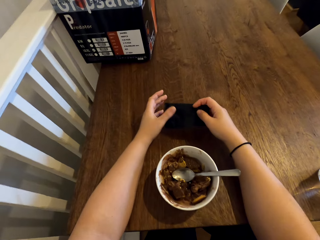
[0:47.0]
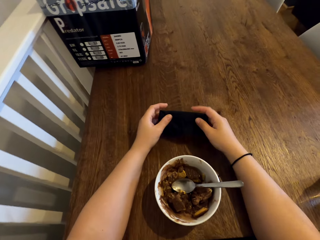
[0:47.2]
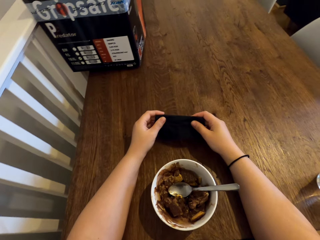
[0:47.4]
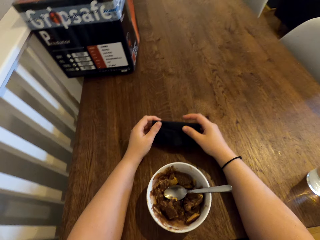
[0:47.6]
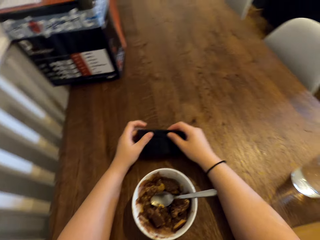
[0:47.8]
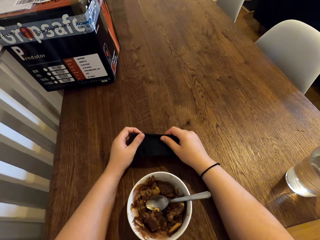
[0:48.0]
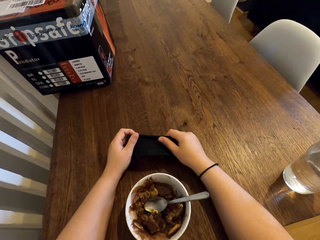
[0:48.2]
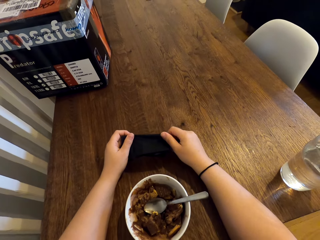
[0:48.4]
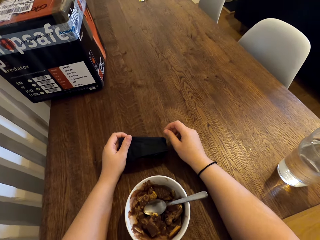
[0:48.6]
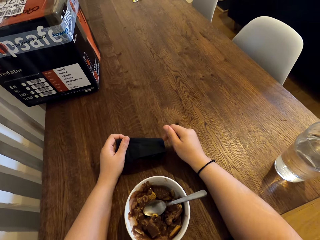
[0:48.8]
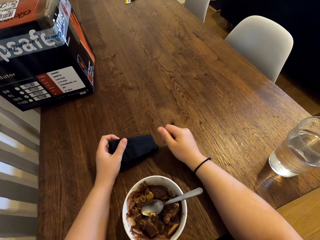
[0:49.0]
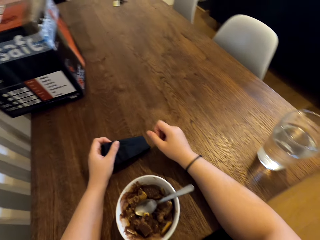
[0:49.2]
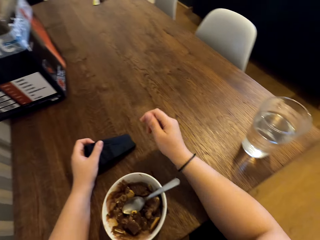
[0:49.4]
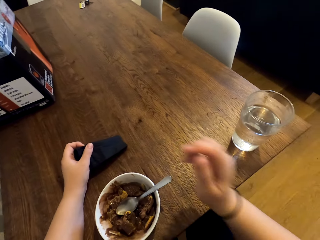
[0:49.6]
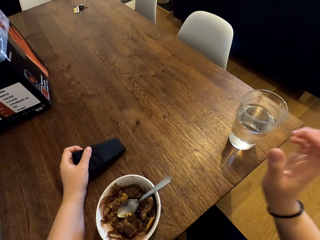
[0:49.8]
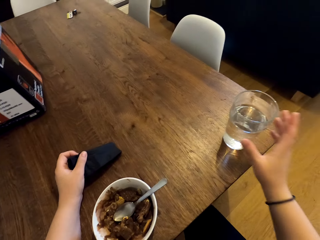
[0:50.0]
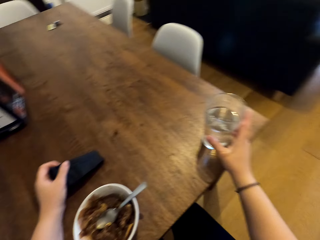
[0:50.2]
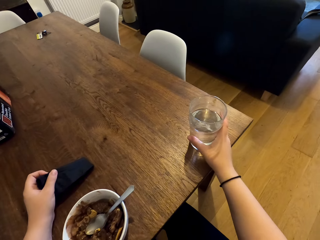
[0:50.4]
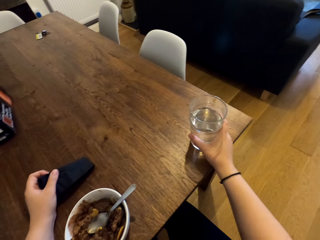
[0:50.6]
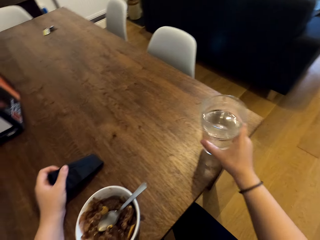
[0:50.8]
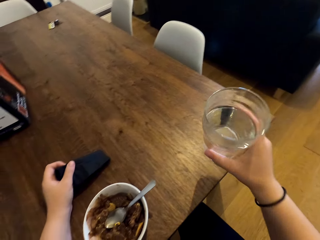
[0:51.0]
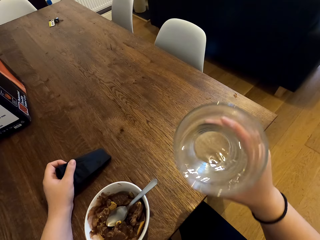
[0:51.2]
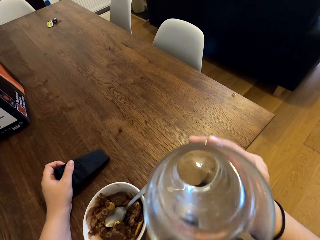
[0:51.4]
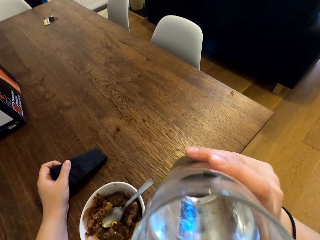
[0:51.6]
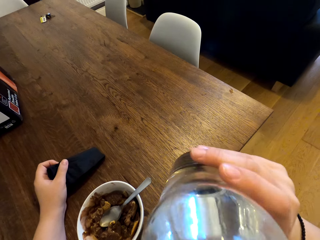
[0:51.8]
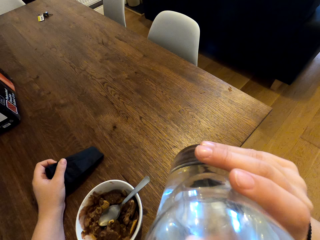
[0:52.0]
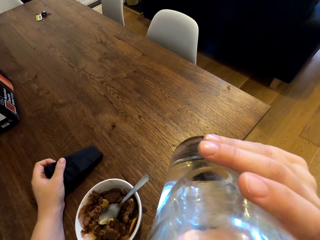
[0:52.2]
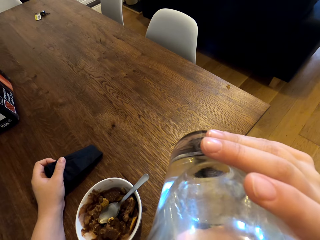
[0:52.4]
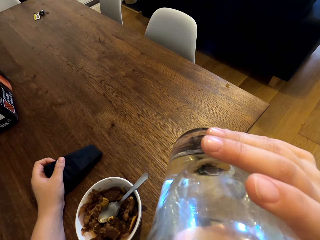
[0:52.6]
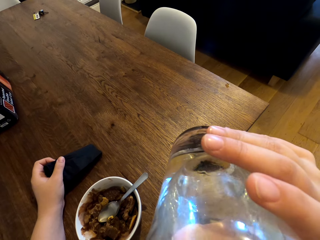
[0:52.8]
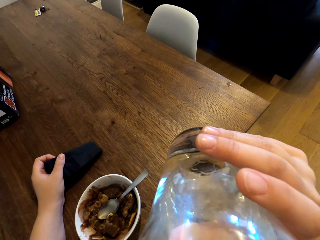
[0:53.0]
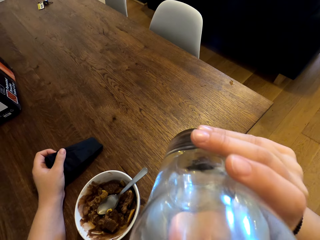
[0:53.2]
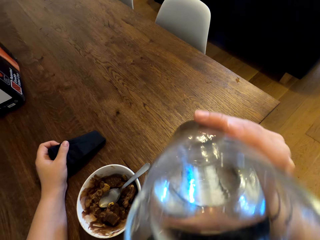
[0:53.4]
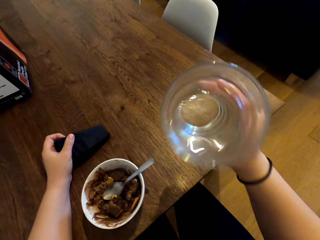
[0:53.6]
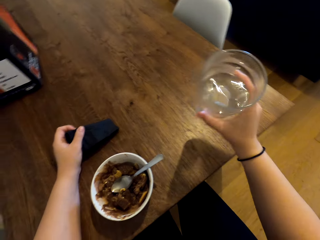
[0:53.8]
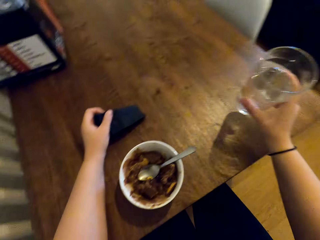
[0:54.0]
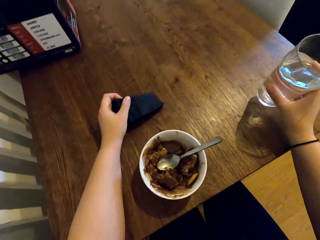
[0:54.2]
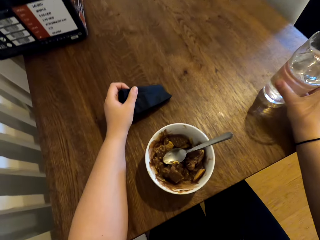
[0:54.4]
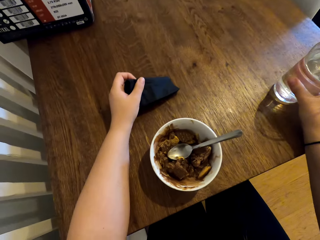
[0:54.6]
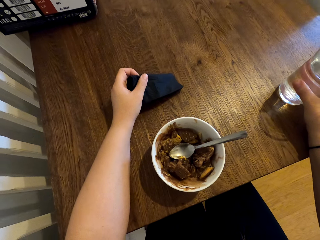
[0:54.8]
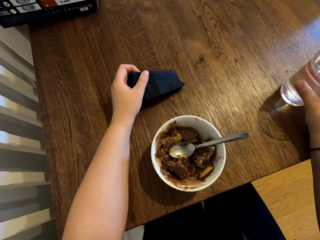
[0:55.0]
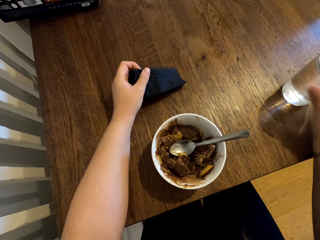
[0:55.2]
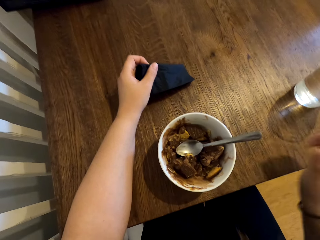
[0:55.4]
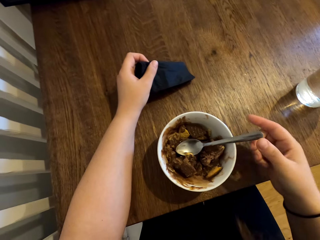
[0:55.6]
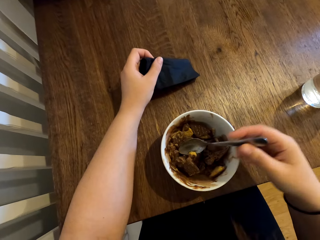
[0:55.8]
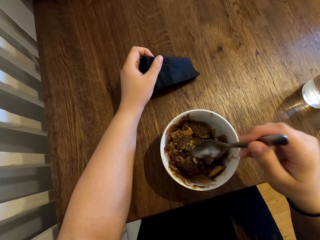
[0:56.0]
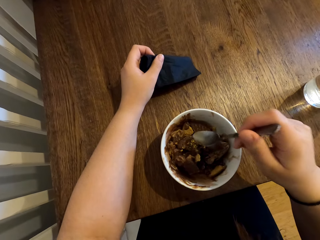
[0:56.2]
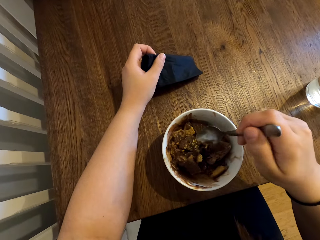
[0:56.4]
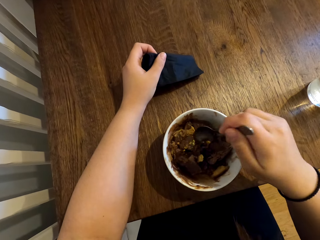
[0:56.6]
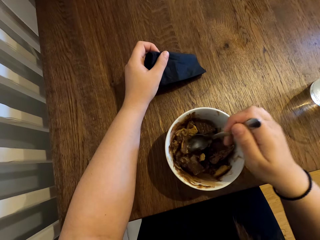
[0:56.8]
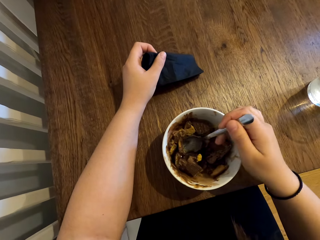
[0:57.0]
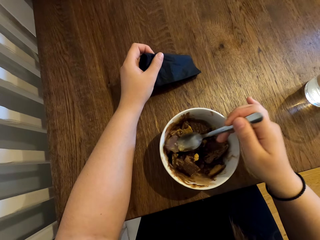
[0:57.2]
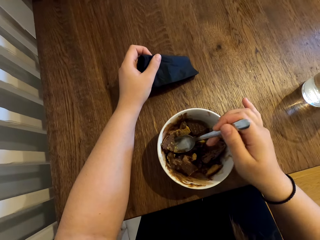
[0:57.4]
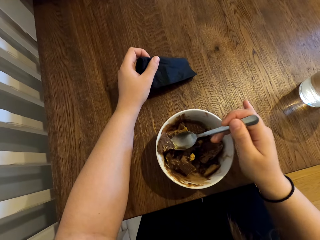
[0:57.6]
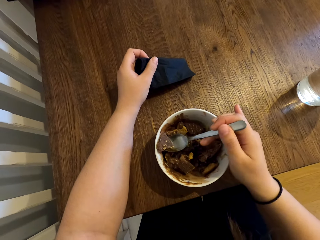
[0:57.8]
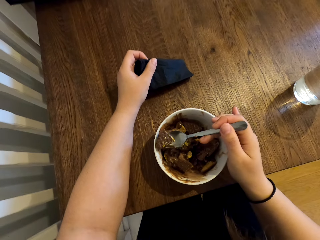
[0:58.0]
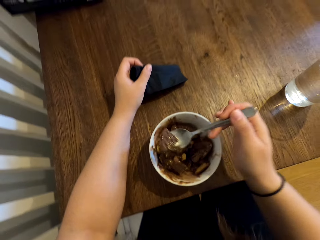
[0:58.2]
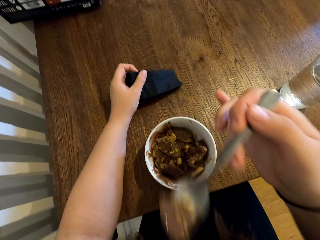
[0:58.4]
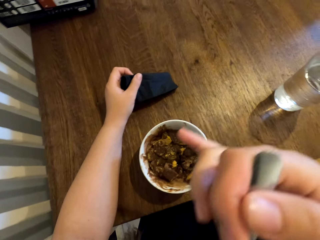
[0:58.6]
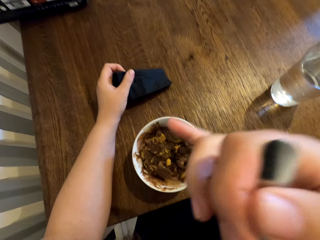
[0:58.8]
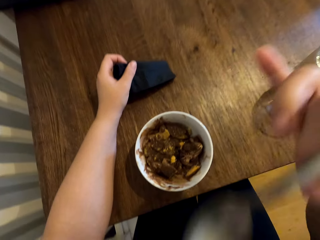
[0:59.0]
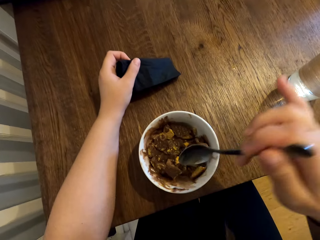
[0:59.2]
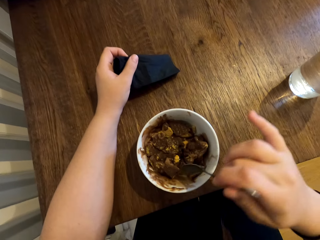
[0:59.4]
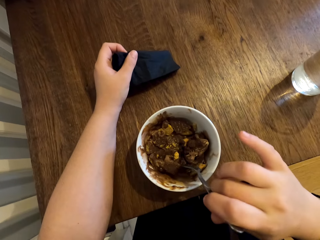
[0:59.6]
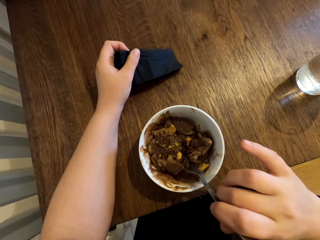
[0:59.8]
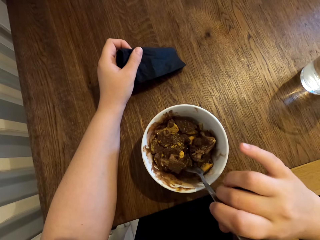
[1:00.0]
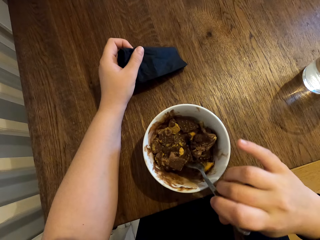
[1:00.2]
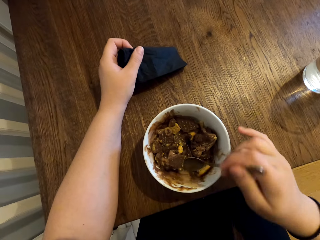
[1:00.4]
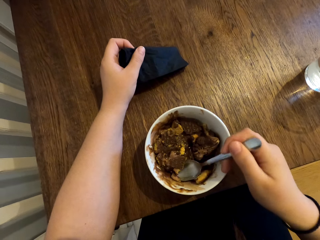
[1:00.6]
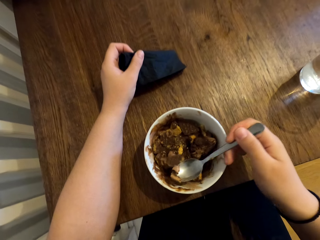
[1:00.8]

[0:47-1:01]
The camera wearer folds the napkin. She touches the napkin with her hands. She raises her right hand. She picks up a glass of water on the table. She drinks water from the glass. She places the glass on the table. She picks up the spoon. She scoops the ice-cream with the biscuits in the bowl with the spoon. She eats the ice-cream with the biscuits. She scoops the ice-cream in the bowl with the spoon.

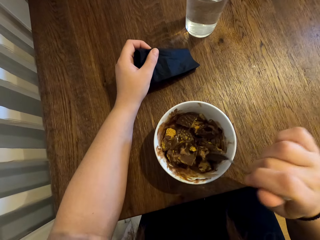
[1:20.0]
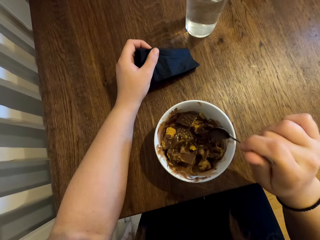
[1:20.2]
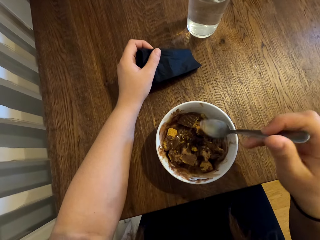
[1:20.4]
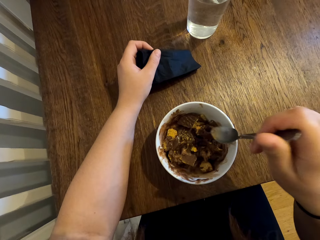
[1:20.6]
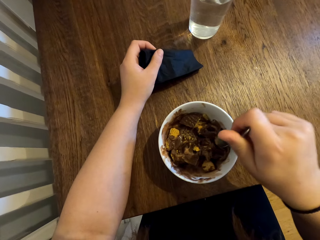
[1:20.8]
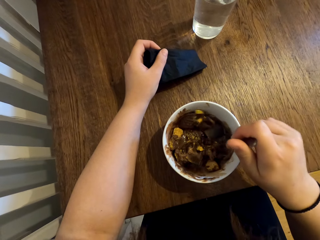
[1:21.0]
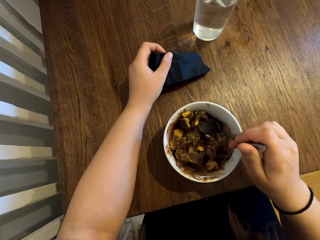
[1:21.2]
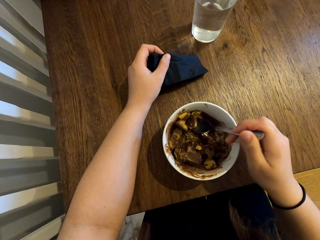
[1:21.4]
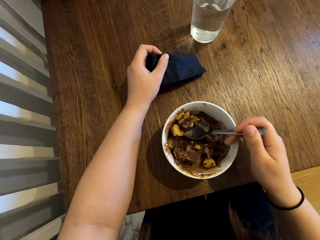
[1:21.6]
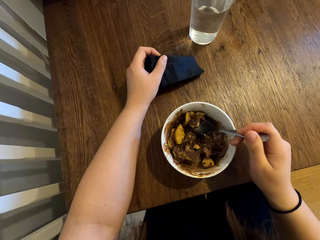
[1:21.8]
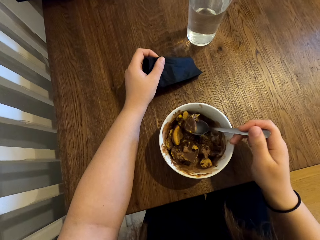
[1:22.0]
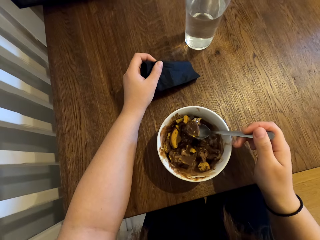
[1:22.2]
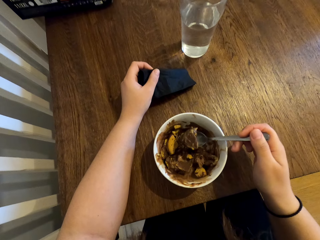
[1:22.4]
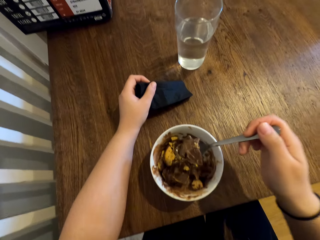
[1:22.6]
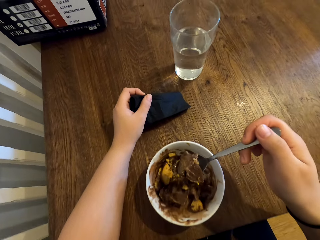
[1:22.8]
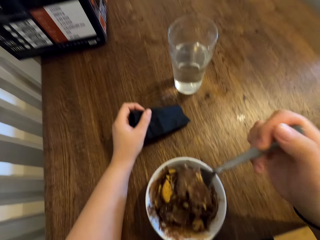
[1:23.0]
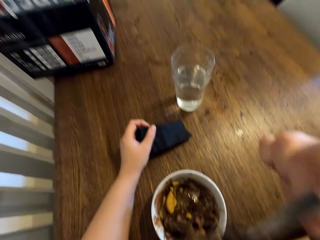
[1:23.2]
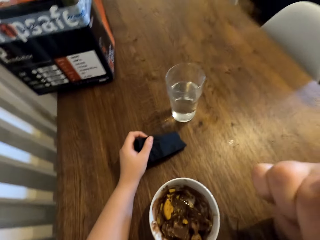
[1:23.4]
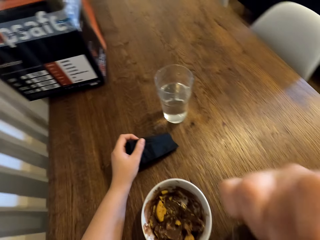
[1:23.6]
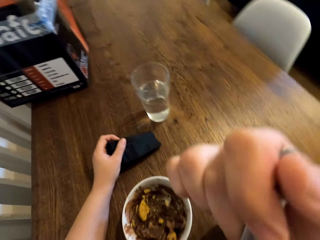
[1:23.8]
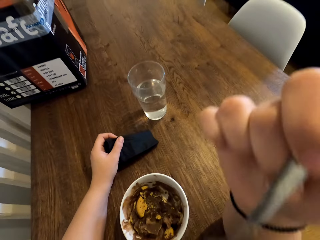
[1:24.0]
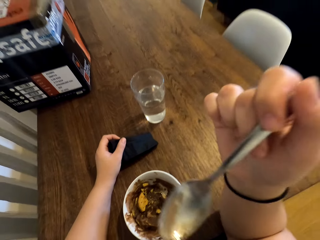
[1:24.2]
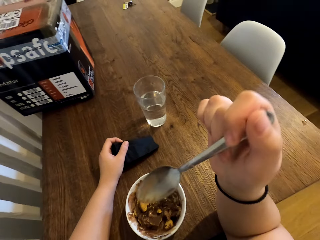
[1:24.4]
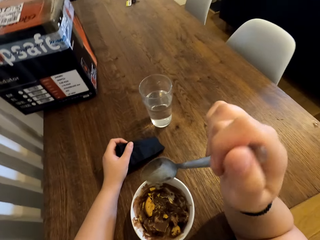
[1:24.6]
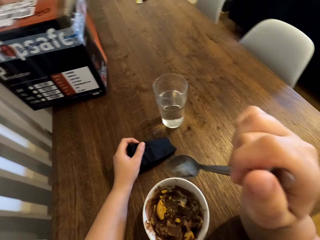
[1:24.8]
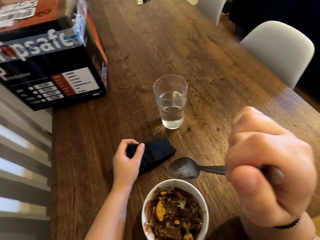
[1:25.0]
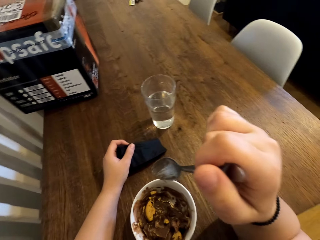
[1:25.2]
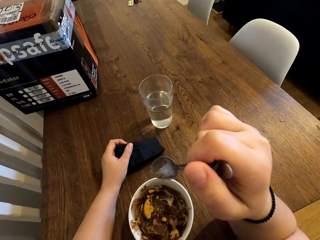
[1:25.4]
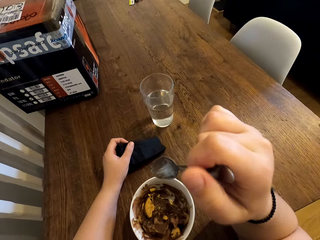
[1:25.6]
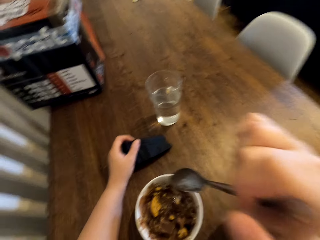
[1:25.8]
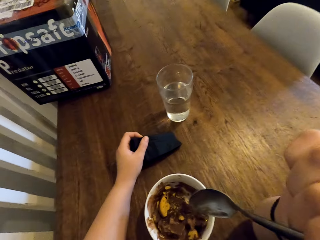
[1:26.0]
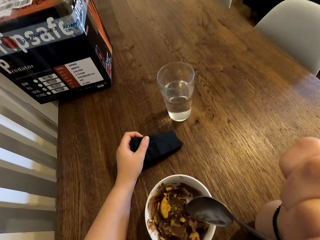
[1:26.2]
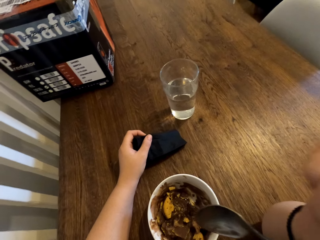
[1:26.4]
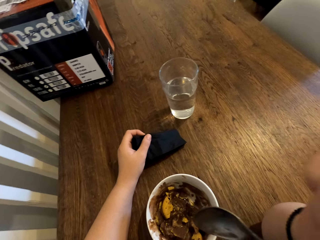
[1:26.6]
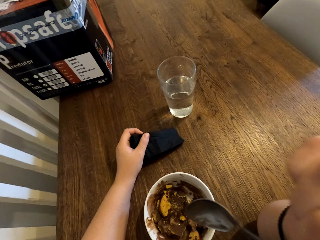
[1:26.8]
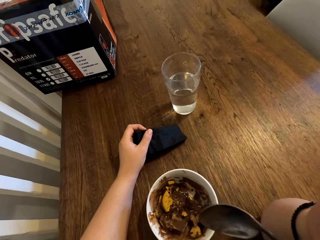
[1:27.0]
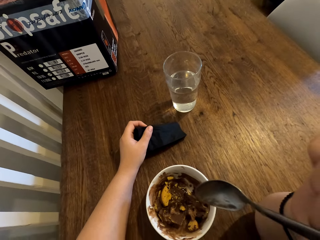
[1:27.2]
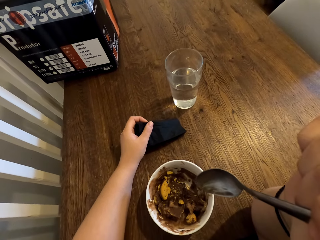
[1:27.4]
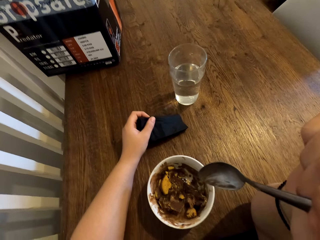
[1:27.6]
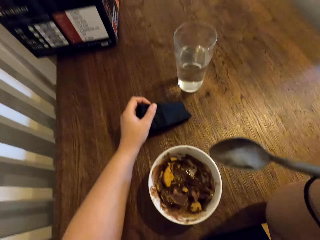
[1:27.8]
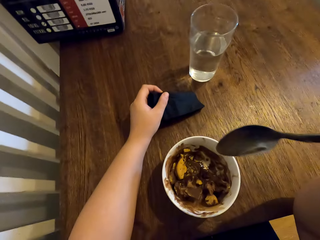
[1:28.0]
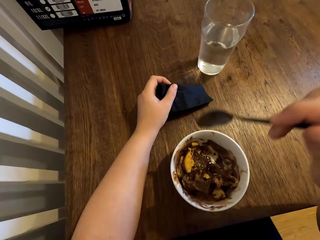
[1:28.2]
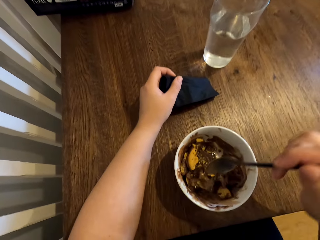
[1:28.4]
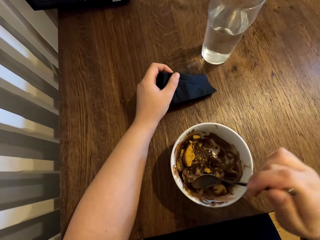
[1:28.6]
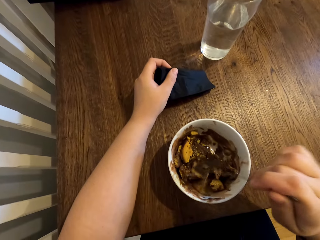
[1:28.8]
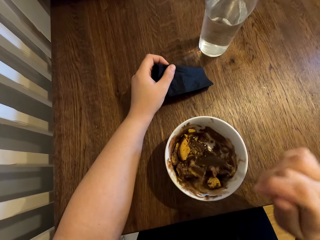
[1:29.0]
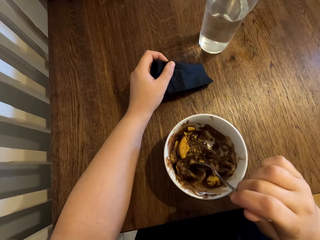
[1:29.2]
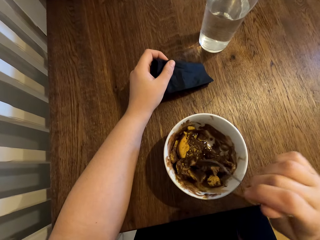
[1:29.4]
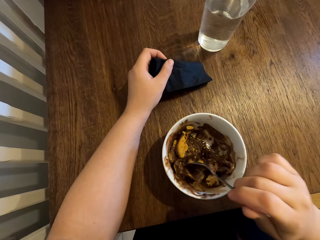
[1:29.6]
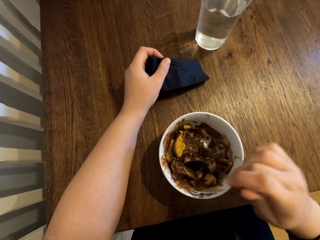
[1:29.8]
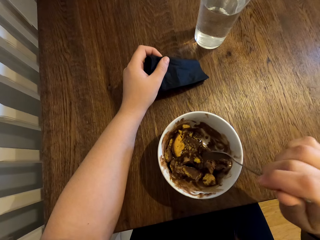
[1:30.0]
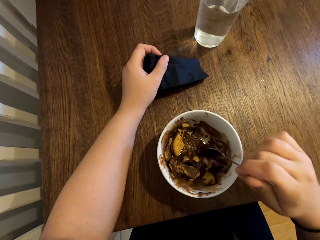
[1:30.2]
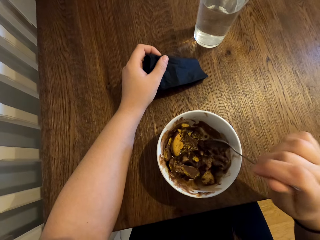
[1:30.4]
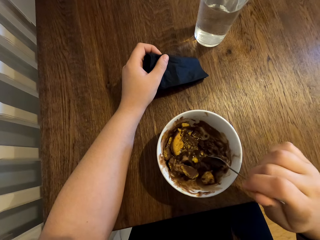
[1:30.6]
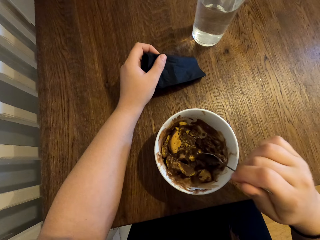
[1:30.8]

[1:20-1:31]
The camera wearer scoops the ice-cream with the biscuits in the bowl with the spoon. She eats the ice-cream with the biscuits. She scratches her face with her hand. She moves the spoon inside the bowl.
